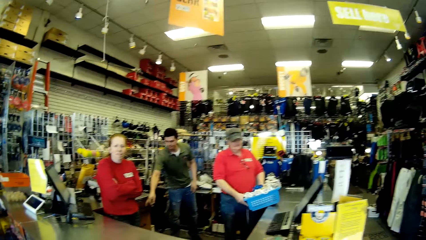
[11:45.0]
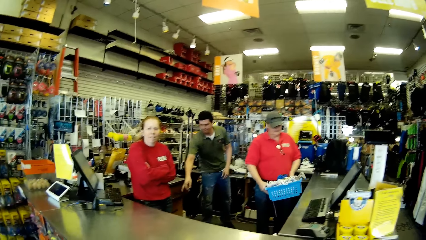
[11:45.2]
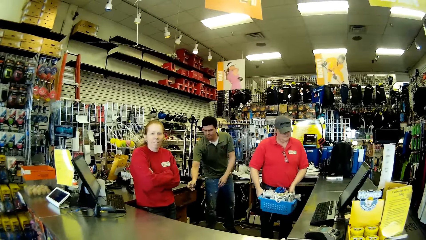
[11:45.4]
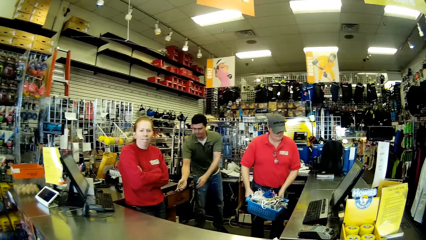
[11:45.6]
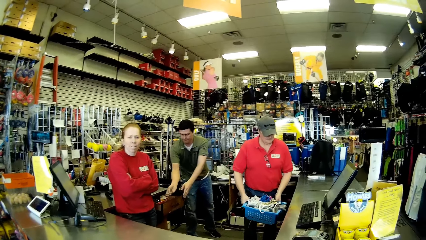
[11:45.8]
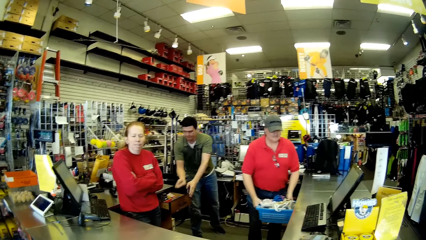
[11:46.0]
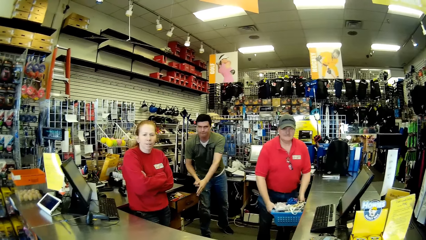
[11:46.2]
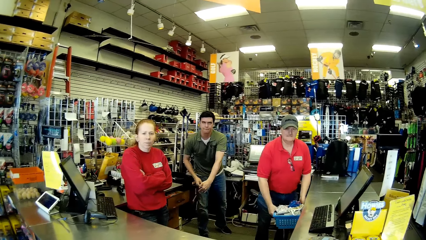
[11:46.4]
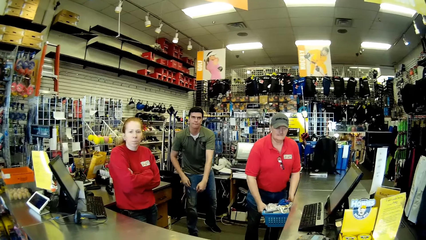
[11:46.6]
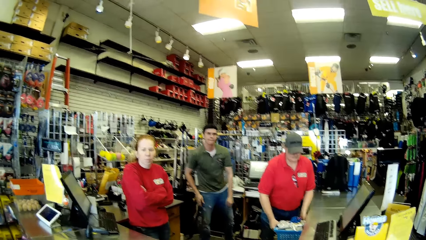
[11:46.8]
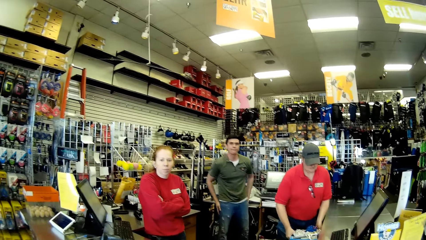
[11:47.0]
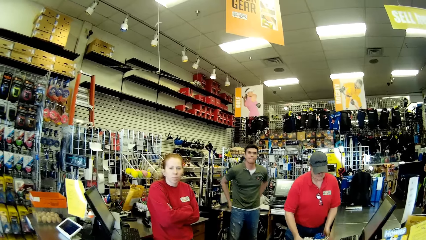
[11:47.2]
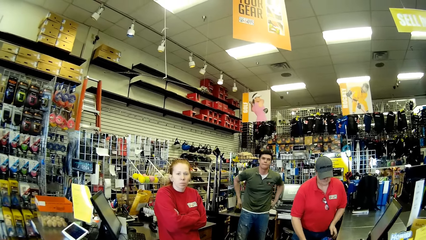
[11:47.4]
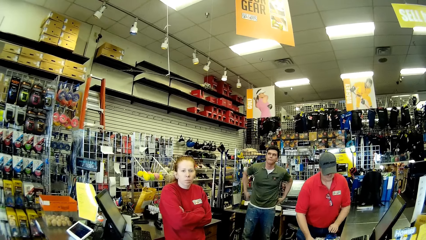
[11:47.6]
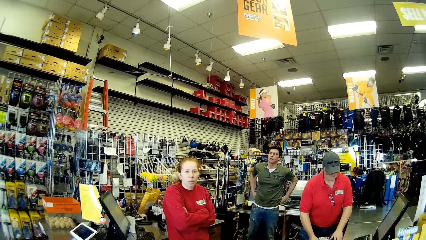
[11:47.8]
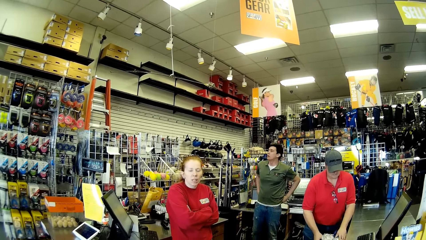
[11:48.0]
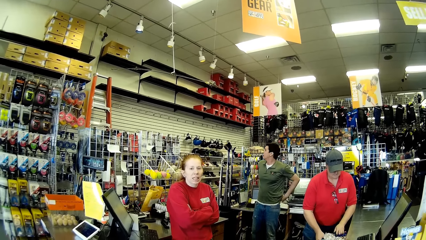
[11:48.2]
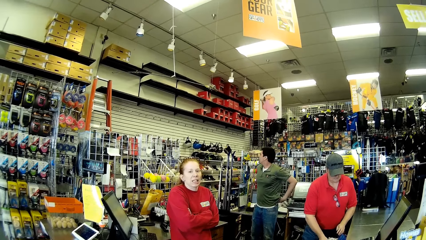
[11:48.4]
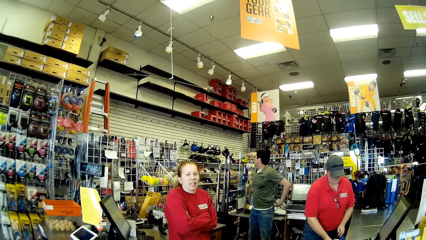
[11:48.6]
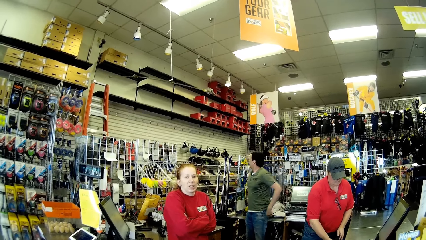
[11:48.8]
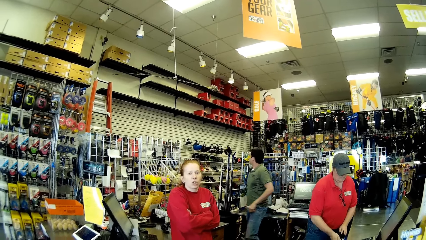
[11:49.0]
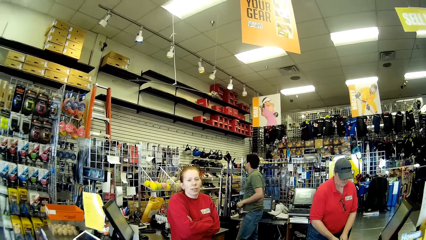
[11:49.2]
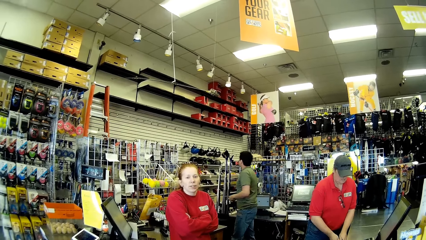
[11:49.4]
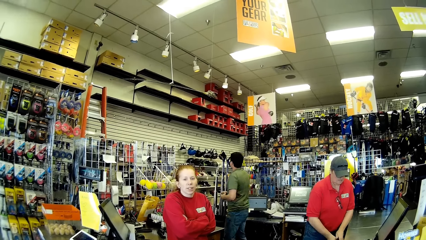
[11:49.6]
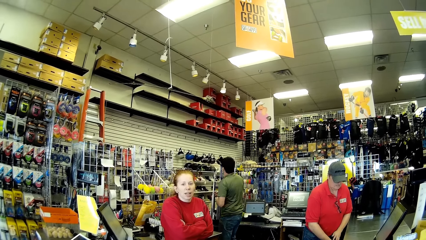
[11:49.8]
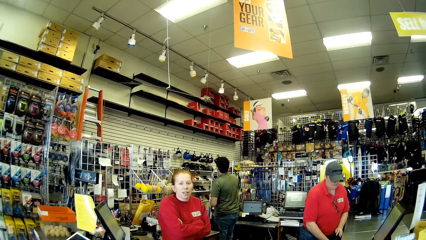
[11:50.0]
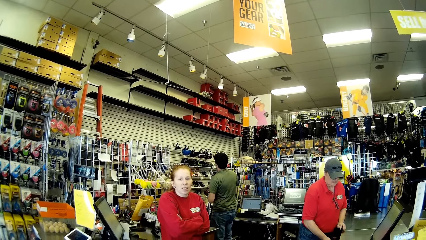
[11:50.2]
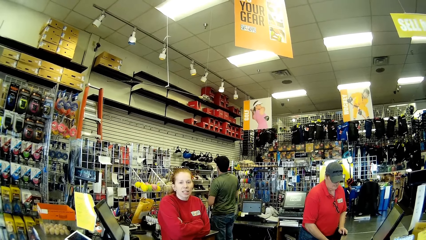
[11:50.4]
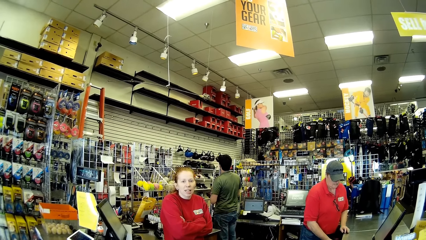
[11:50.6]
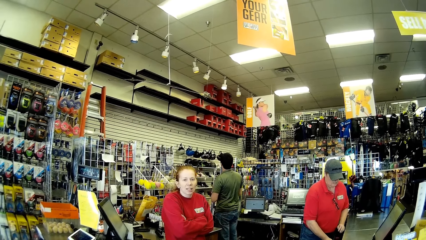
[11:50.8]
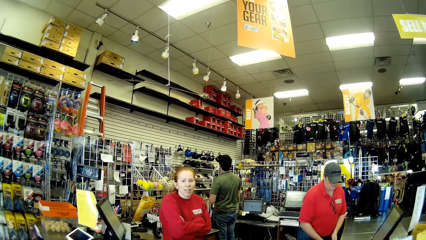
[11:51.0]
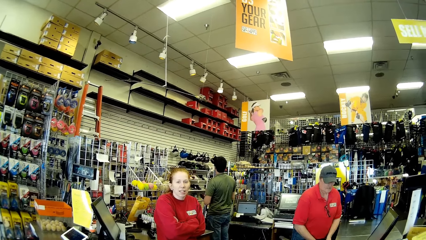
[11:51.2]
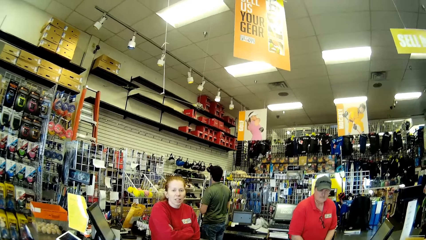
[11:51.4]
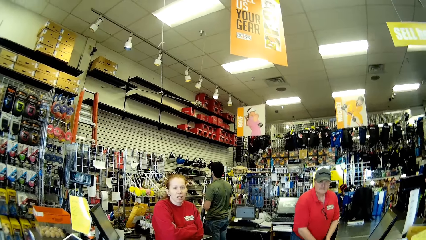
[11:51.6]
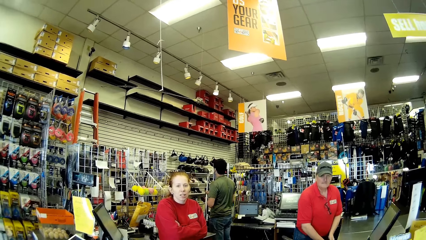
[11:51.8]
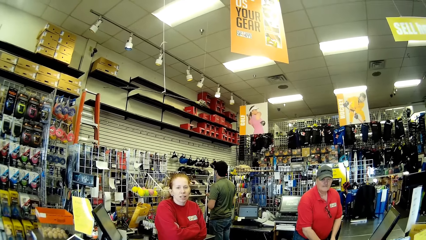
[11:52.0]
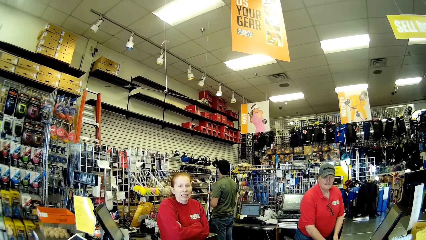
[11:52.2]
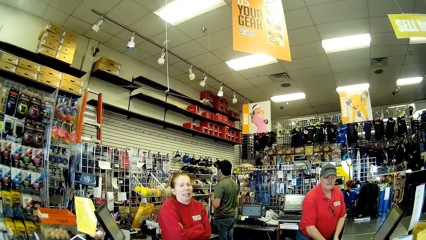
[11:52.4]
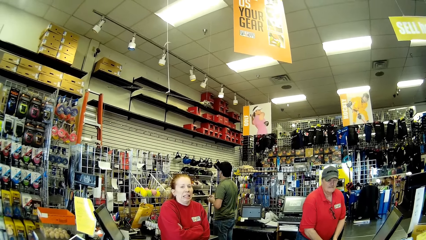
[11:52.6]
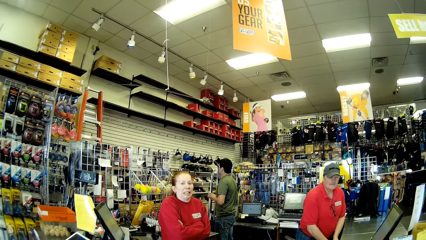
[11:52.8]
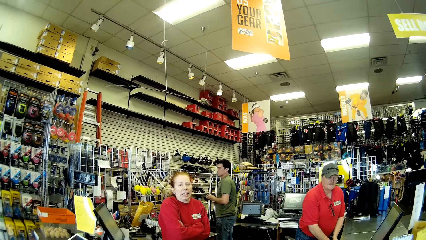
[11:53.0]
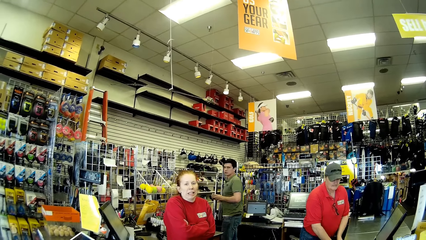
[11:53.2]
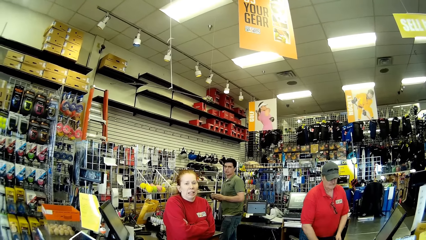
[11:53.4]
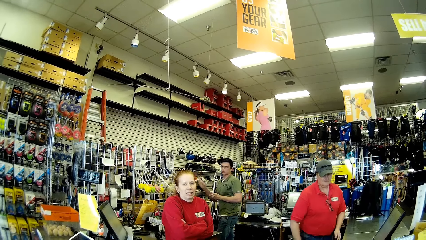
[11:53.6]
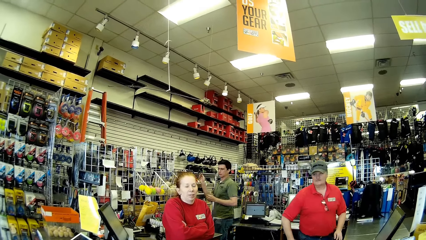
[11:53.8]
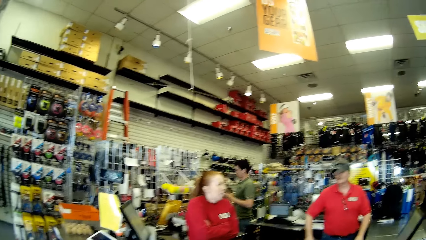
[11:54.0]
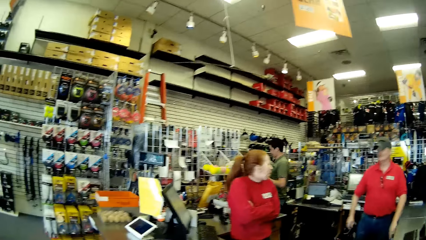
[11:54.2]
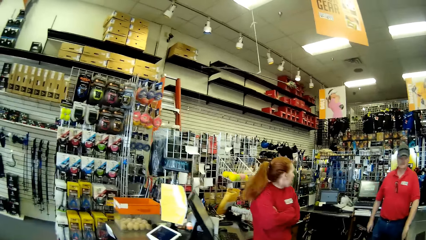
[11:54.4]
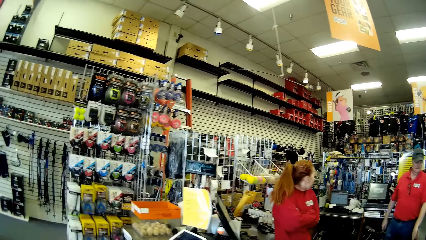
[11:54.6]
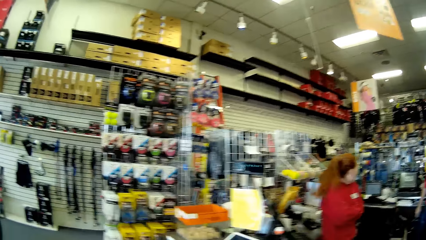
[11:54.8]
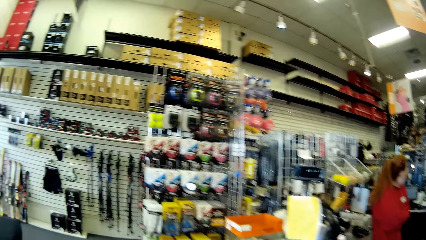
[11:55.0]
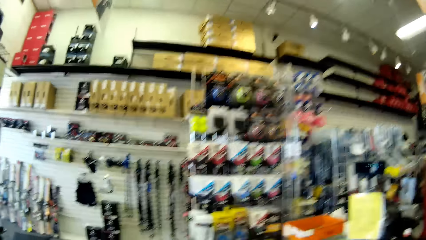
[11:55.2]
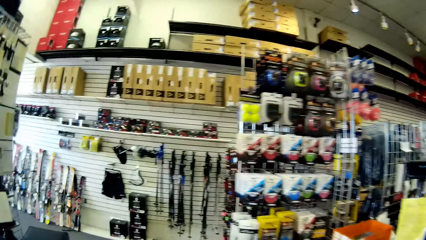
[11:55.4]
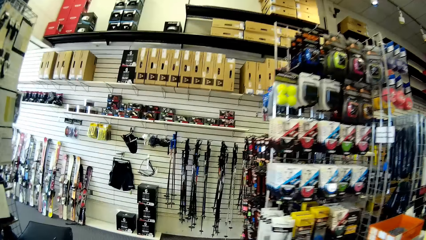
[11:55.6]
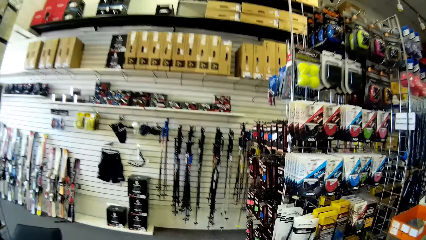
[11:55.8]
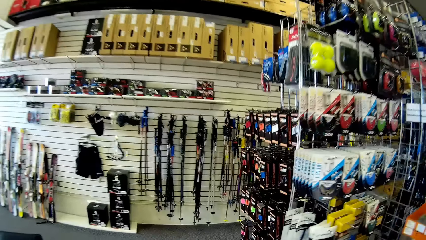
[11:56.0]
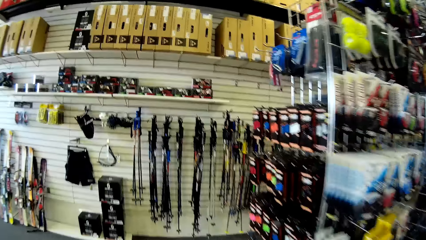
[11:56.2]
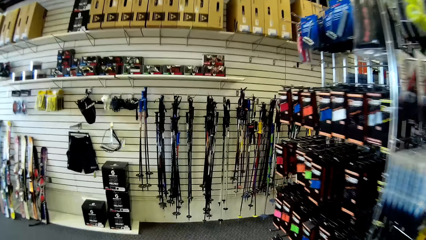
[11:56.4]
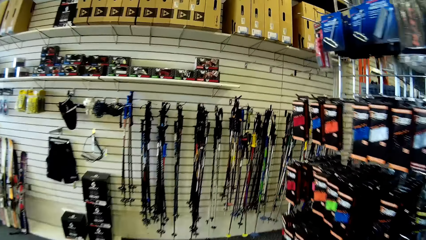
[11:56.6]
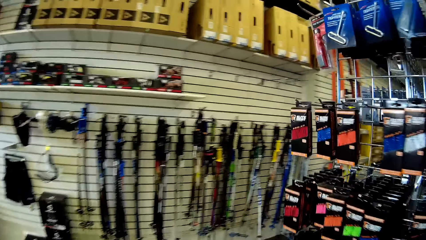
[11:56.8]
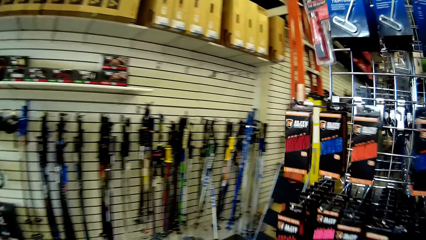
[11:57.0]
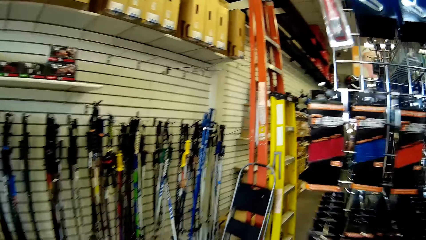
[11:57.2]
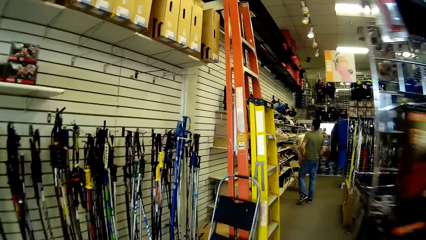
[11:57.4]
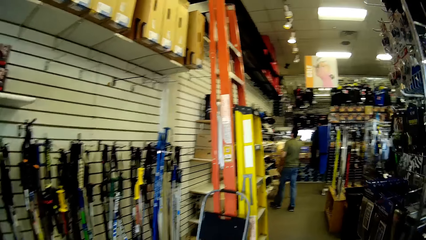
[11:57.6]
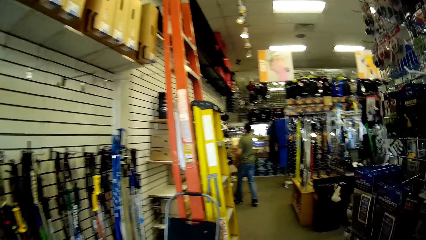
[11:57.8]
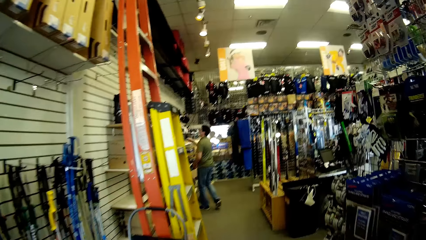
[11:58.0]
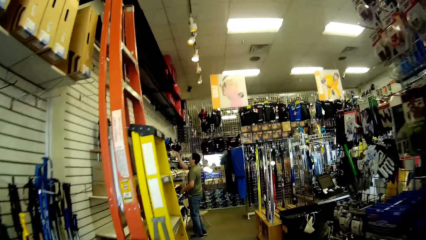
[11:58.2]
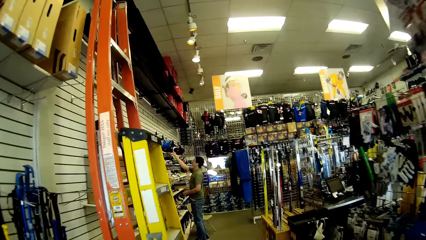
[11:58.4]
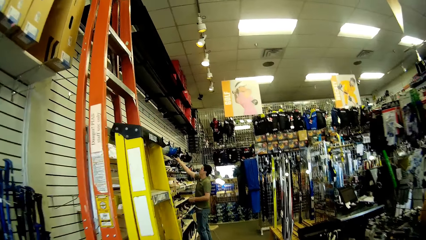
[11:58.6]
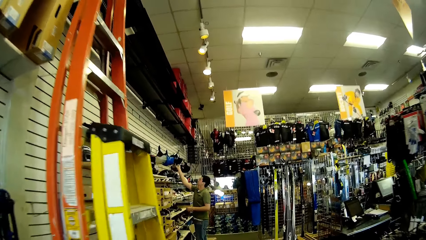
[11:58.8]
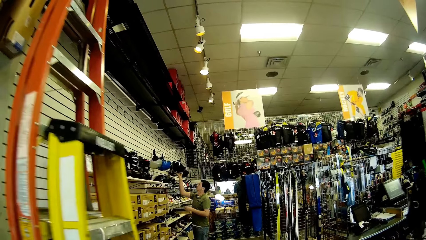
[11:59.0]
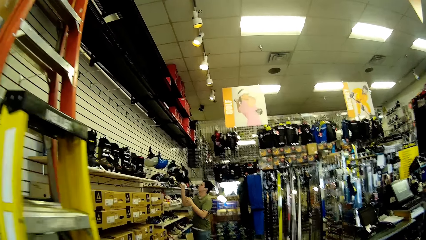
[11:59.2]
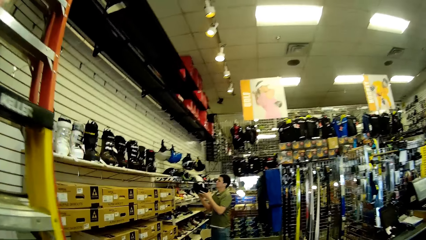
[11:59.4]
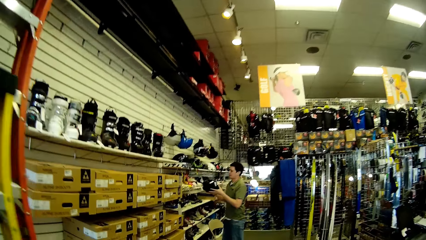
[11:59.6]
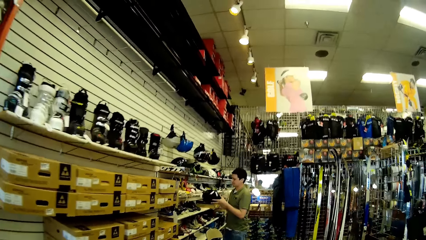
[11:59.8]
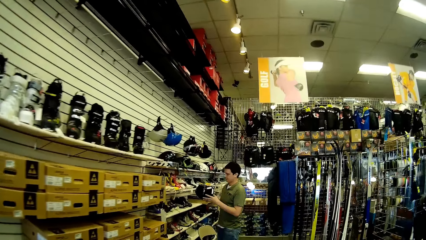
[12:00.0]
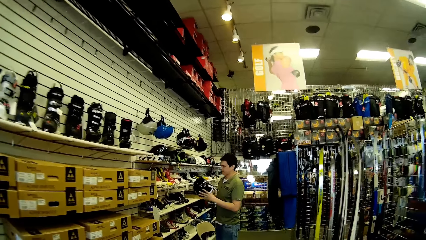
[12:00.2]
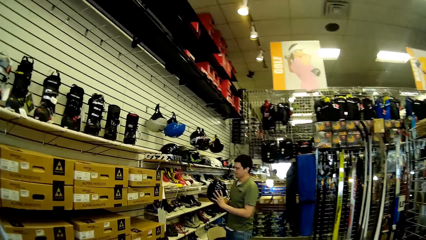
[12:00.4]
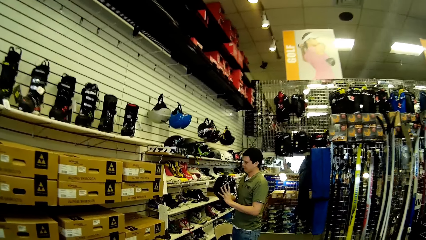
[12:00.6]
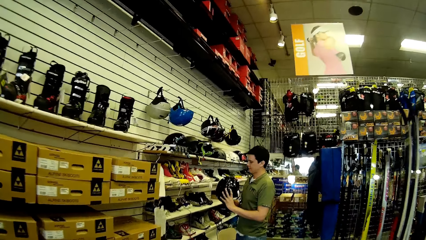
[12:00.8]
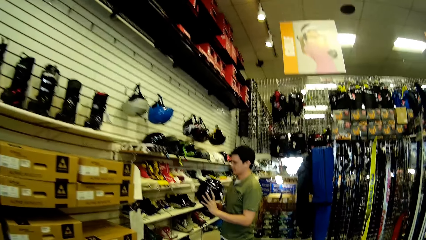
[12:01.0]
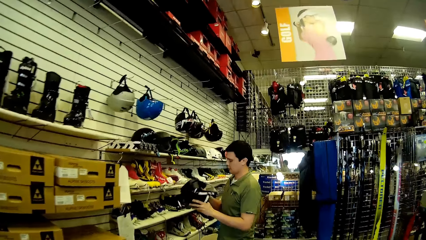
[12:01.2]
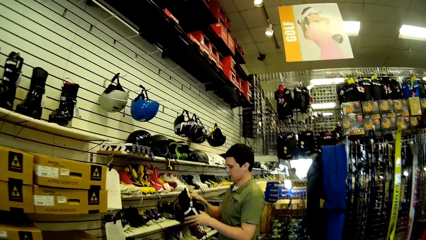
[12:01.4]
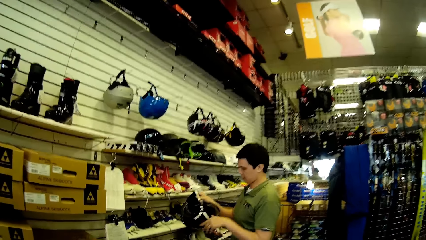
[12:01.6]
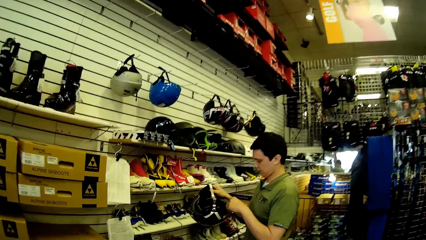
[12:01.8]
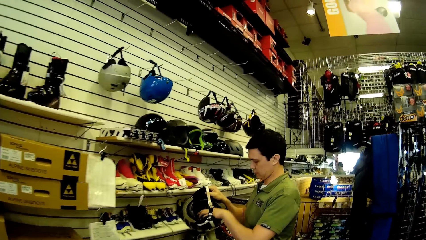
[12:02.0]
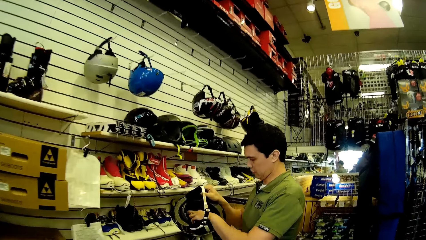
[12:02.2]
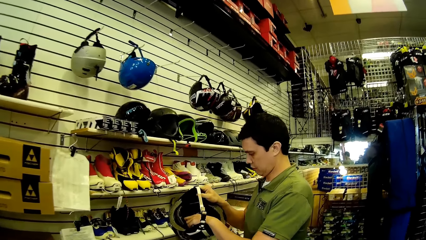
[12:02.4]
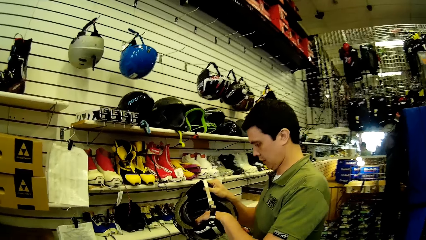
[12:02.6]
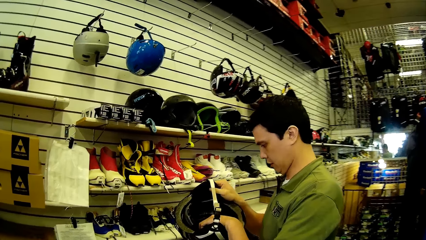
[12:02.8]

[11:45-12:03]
The camera wearer talks with a cashier. They walk around the store. They pick up a helmet on the hanger. They check the helmet.
